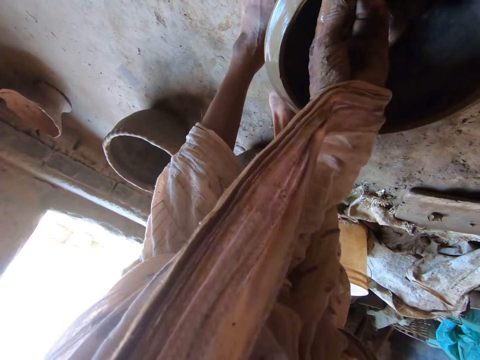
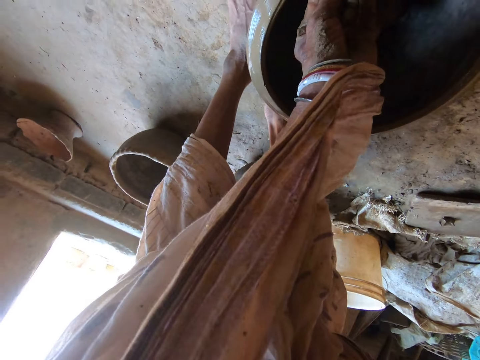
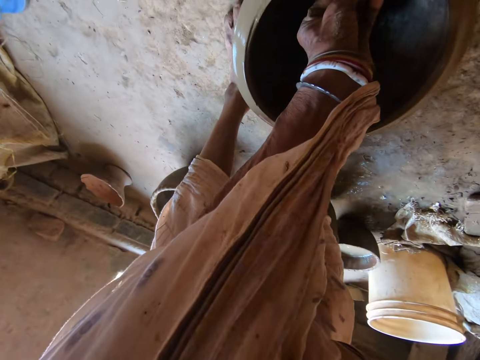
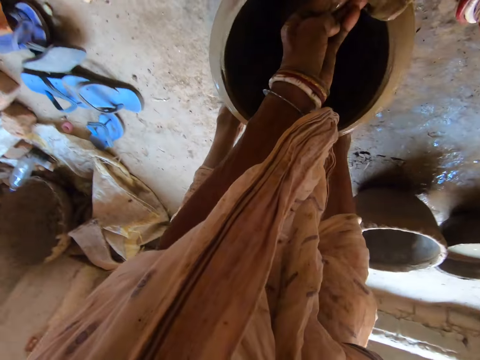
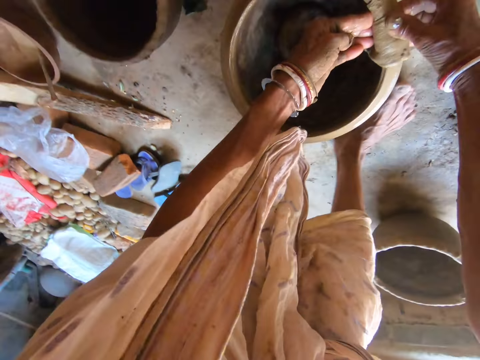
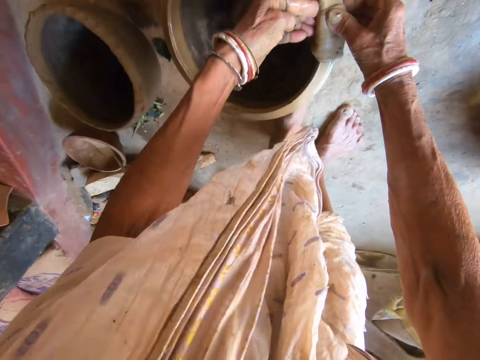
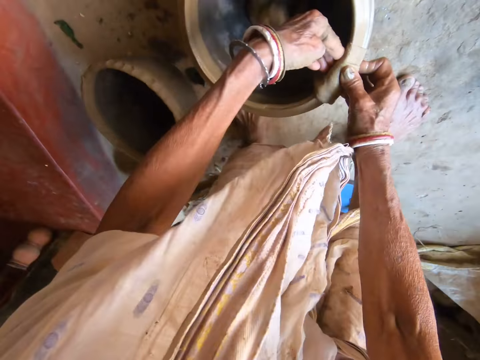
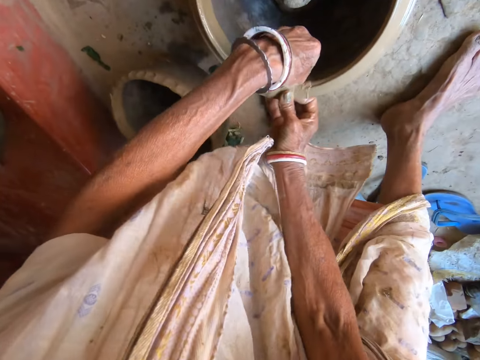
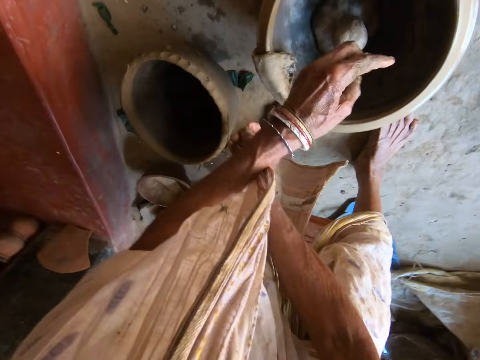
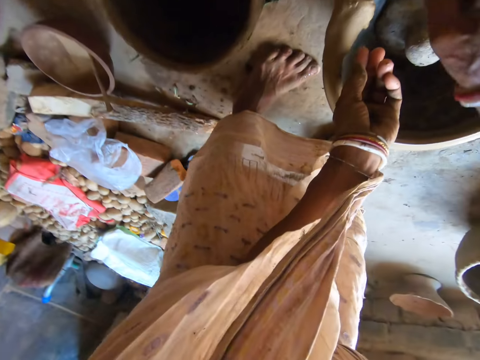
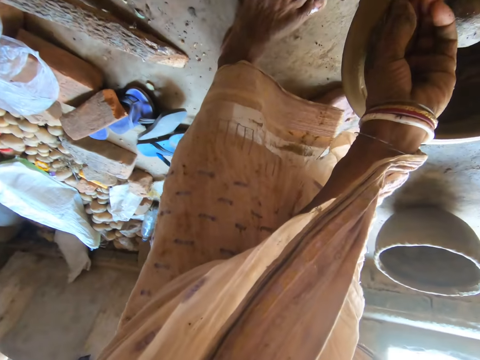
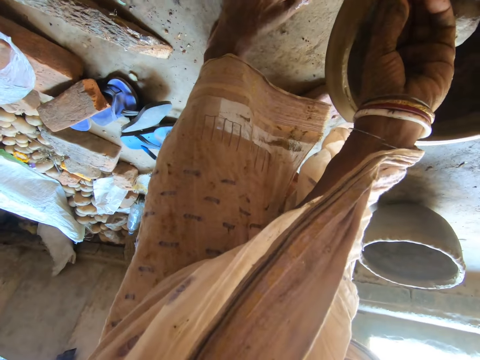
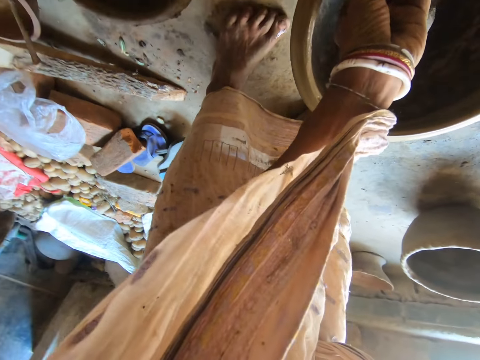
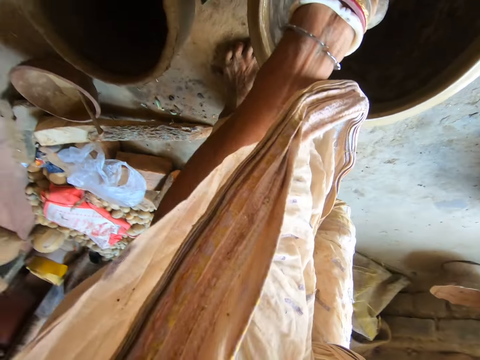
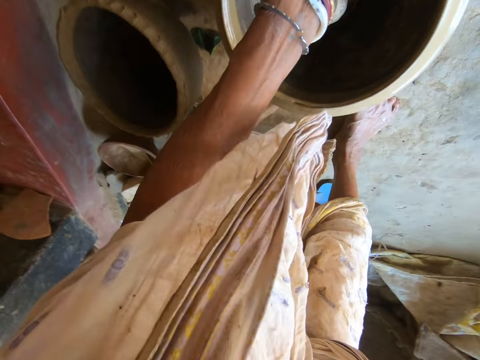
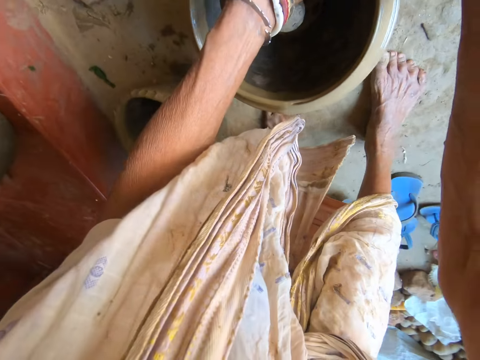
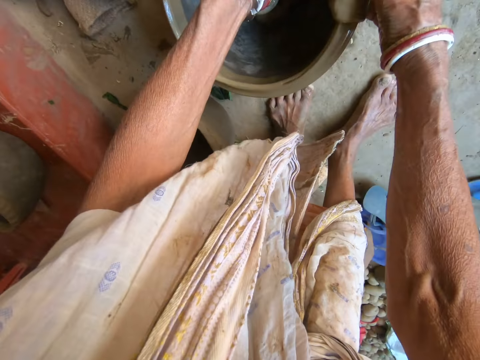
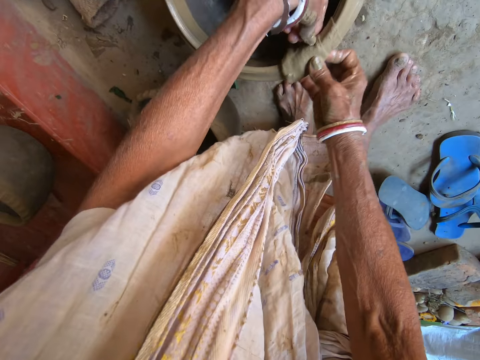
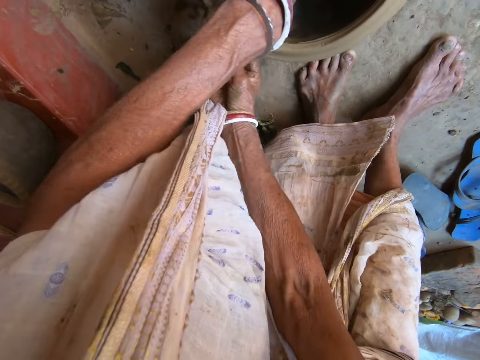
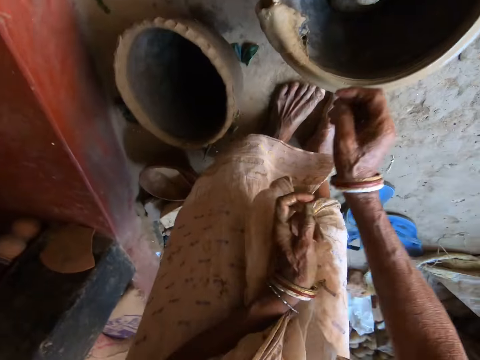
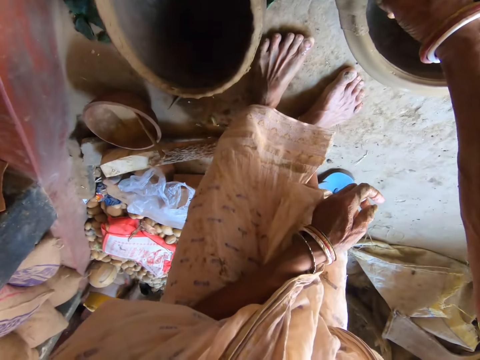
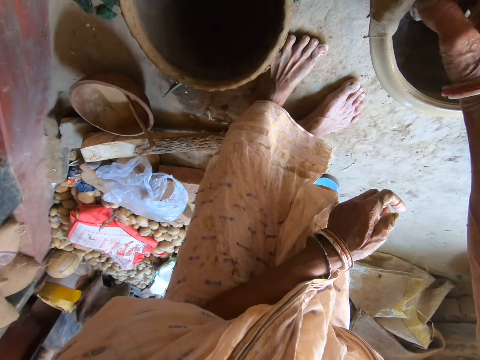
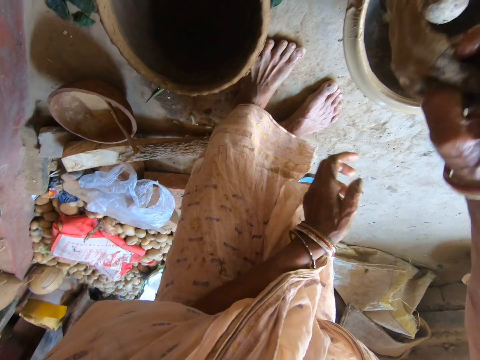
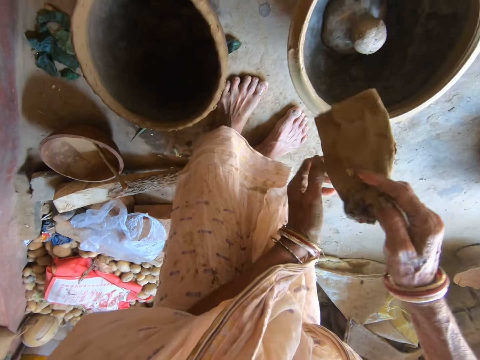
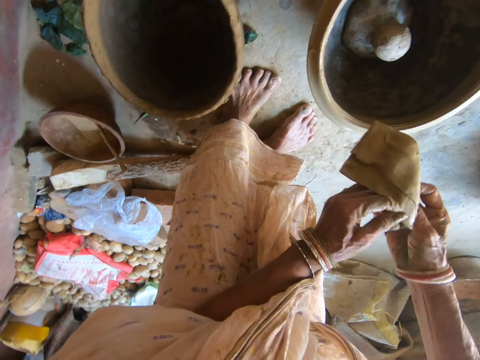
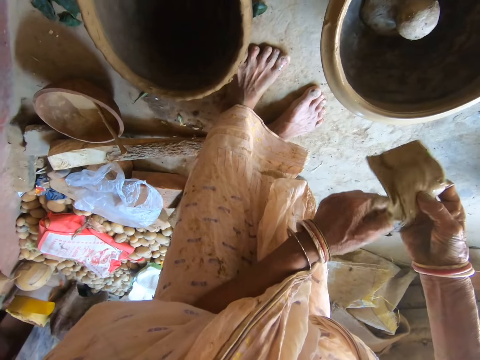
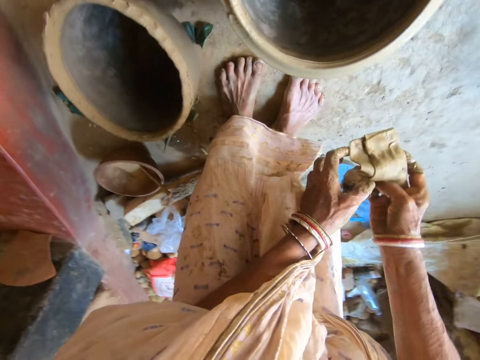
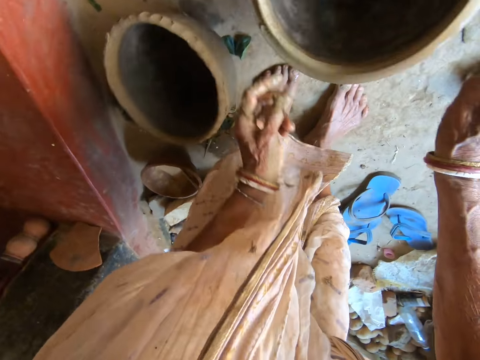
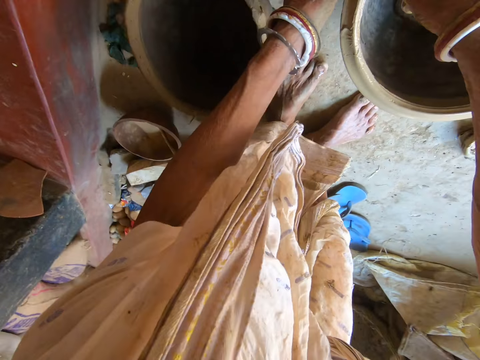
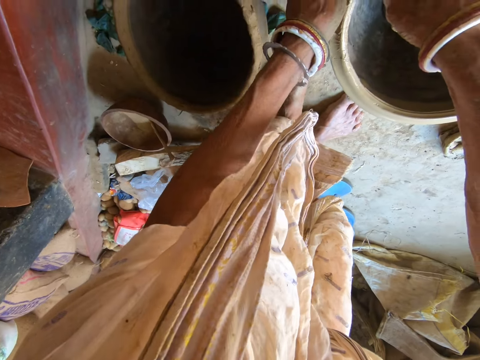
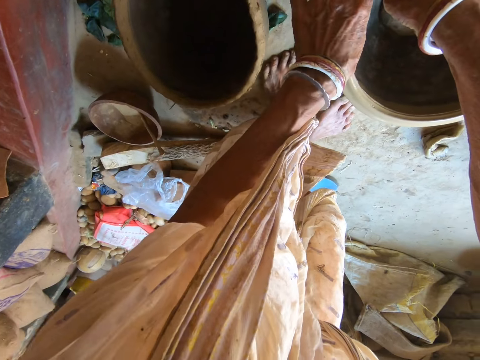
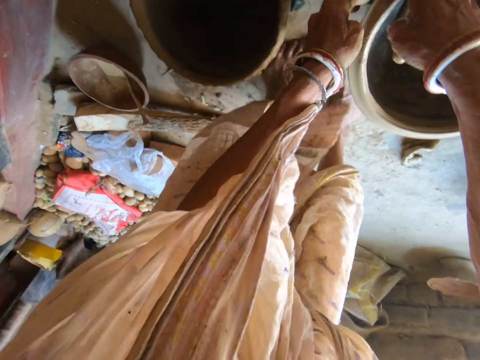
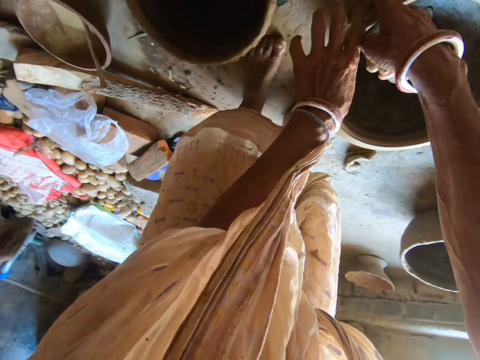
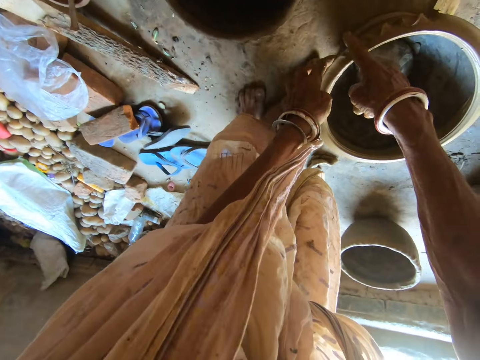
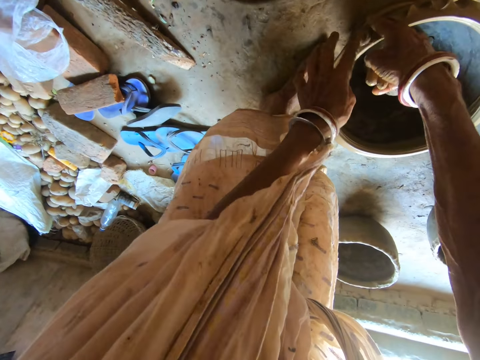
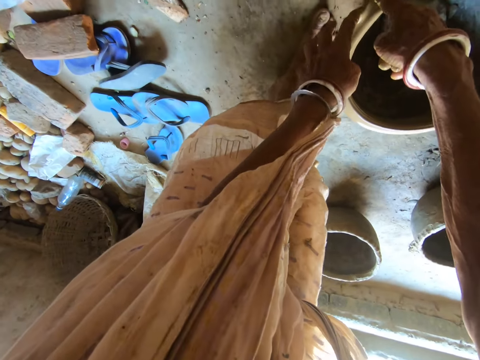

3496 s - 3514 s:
The camera wearer adjusts her position. She pulls the piece of cloth from the pot on the floor with her right hand. She folds the piece of cloth with both hands. She holds the piece of cloth with both her hands. She drops the piece of cloth on the floor with her right hand. She molds the pot on the floor with both hands, with her fingers.

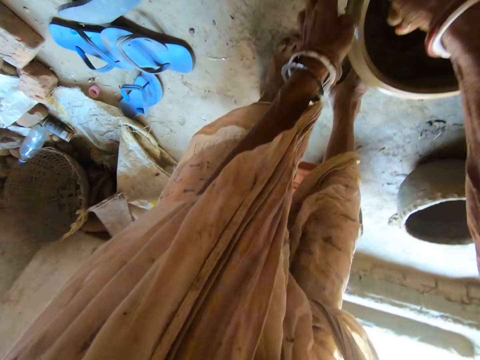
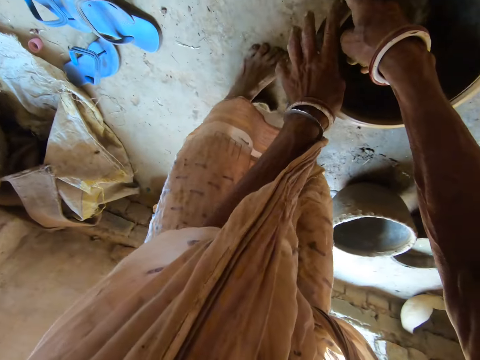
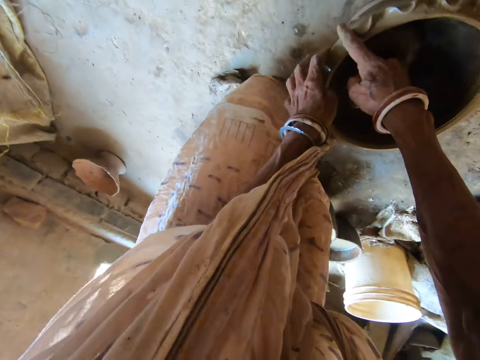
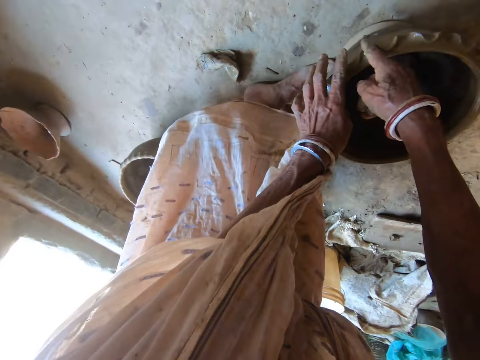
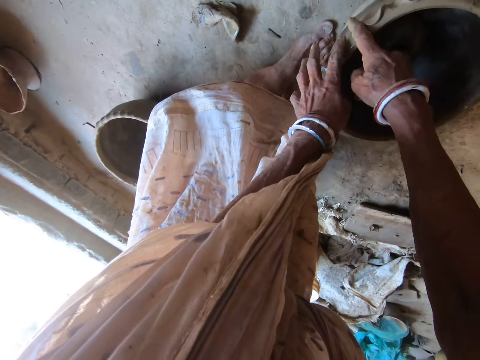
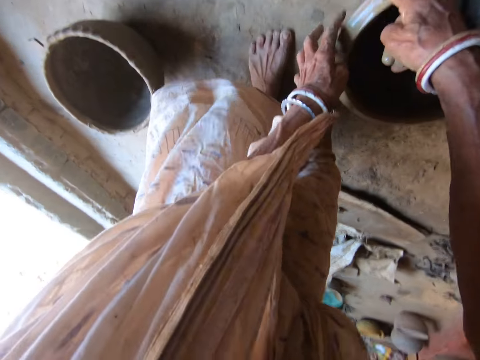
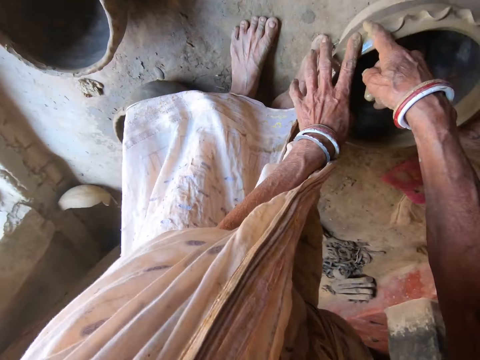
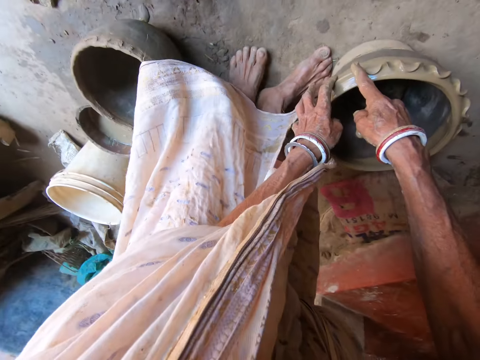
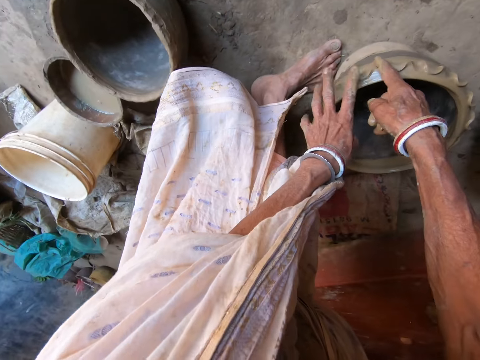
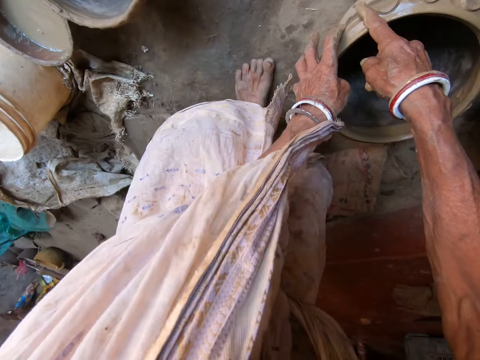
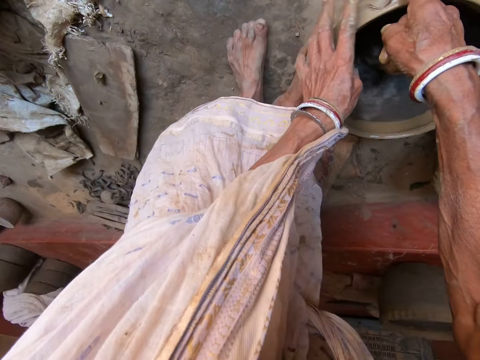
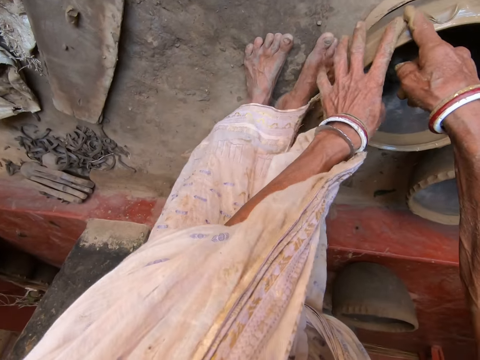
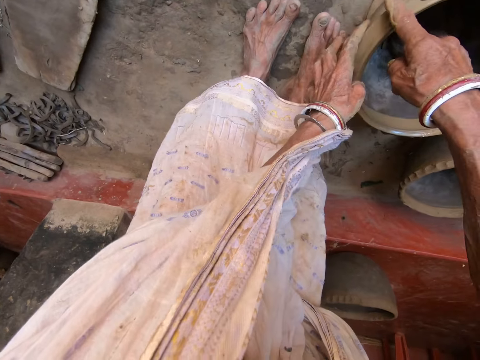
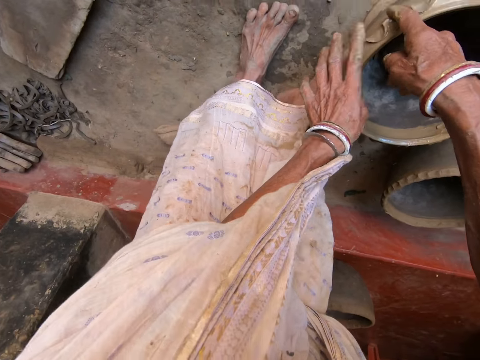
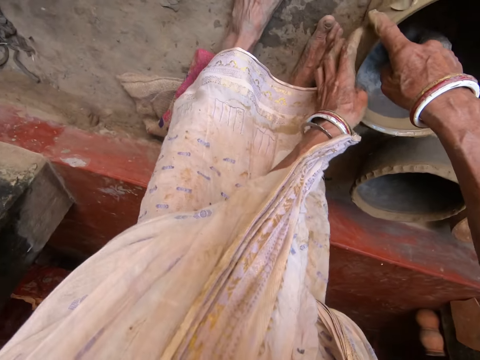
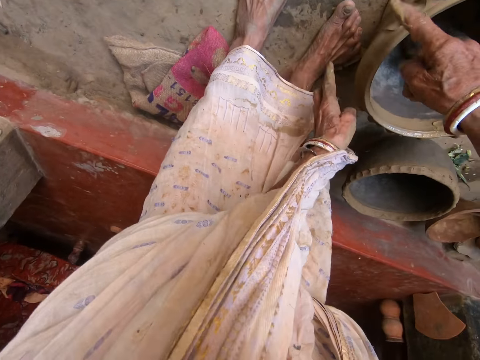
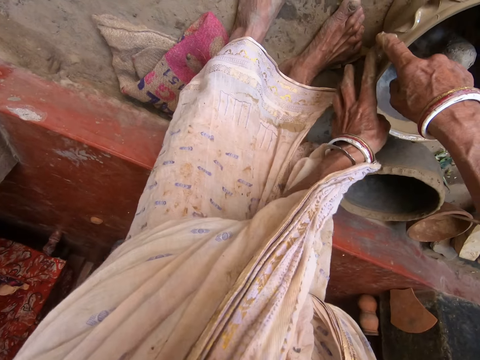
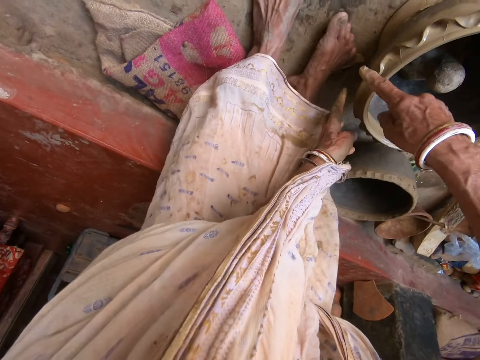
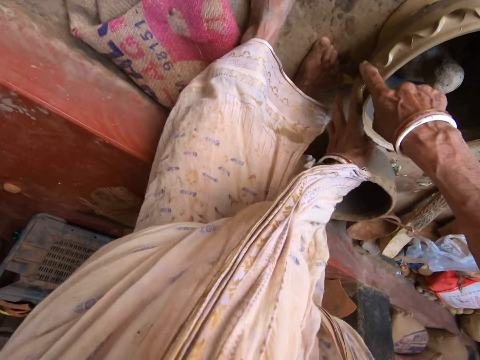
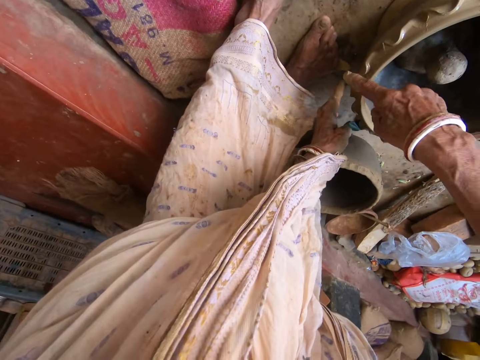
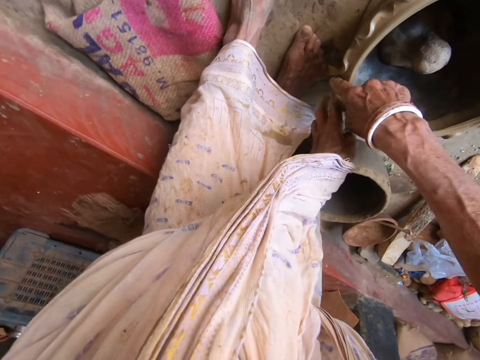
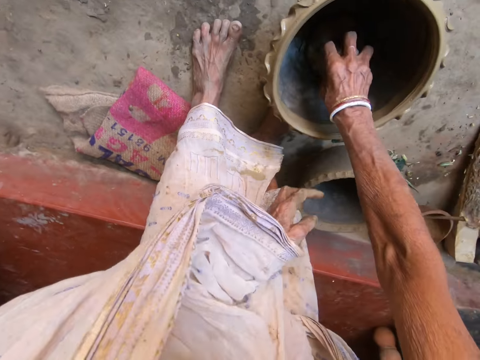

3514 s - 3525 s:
The camera wearer picks up a molding stone from the pot on the floor with her right hand.
